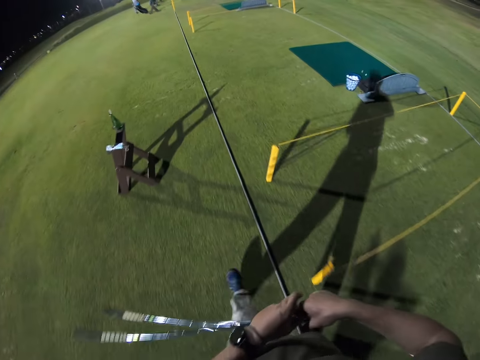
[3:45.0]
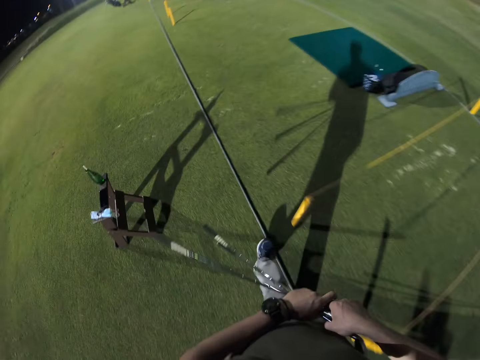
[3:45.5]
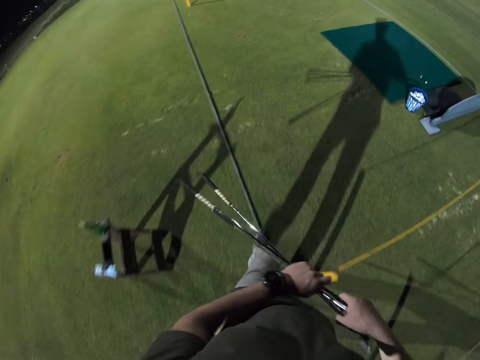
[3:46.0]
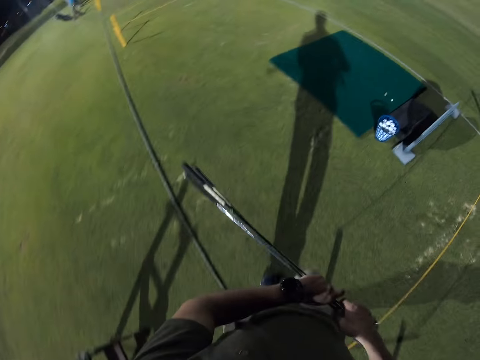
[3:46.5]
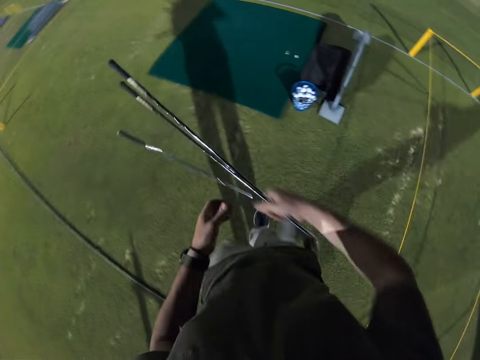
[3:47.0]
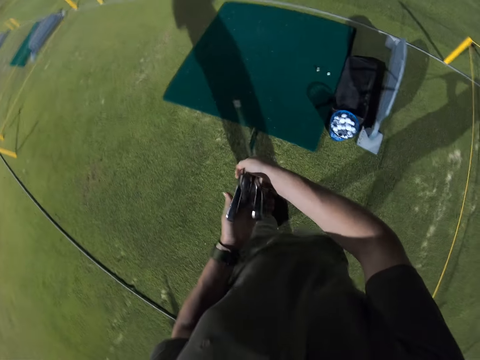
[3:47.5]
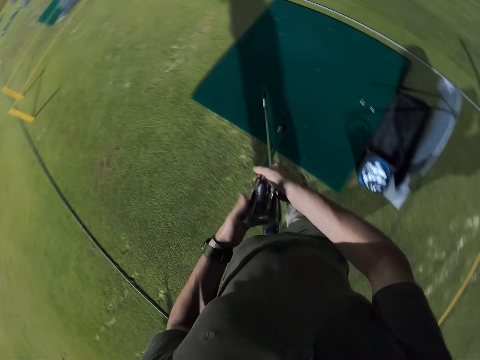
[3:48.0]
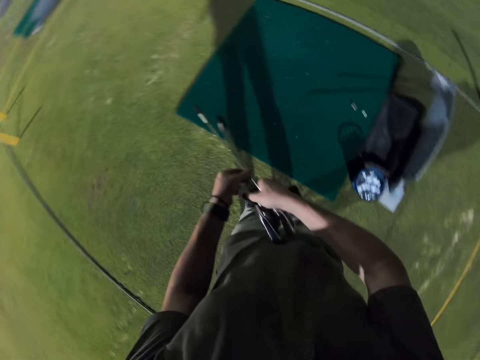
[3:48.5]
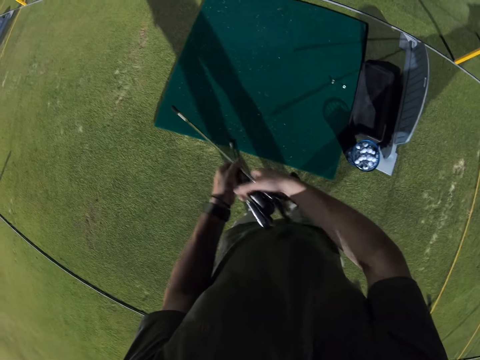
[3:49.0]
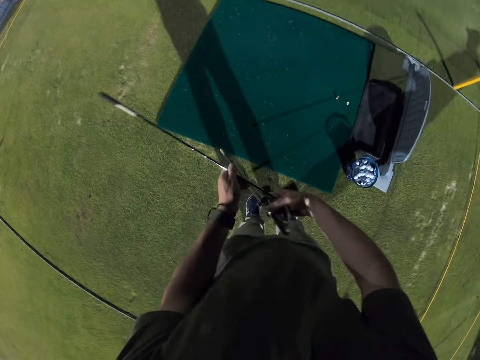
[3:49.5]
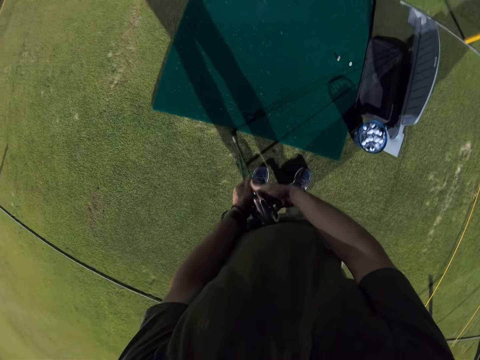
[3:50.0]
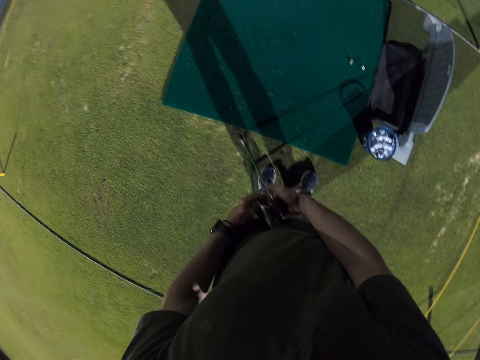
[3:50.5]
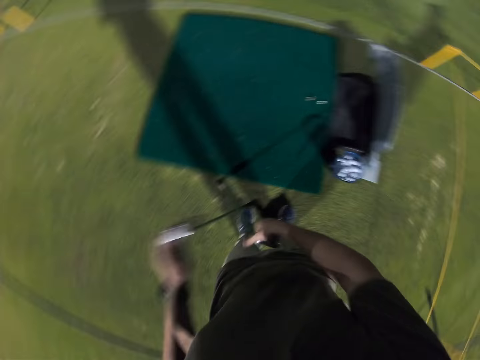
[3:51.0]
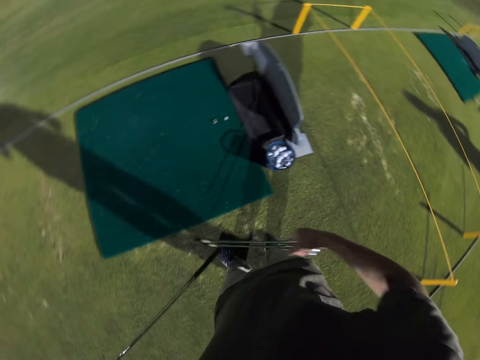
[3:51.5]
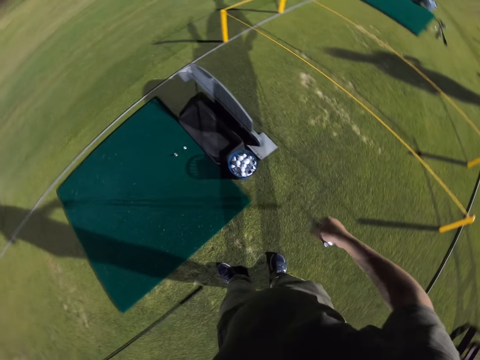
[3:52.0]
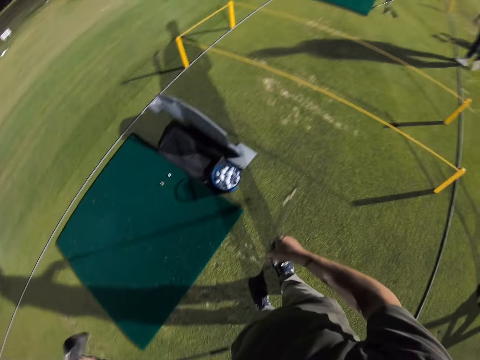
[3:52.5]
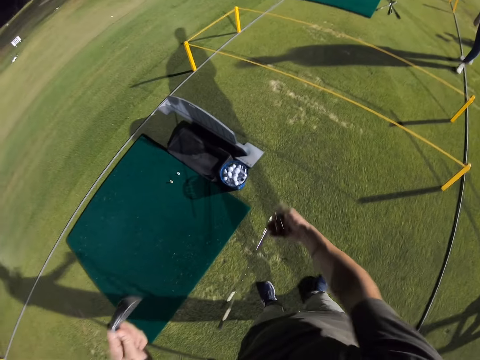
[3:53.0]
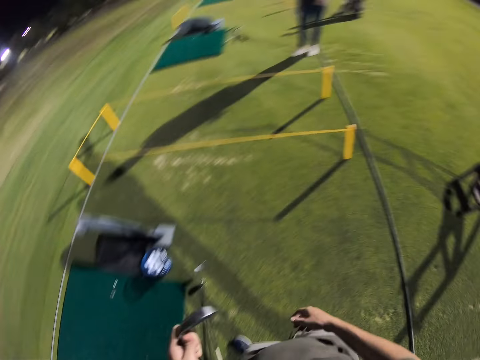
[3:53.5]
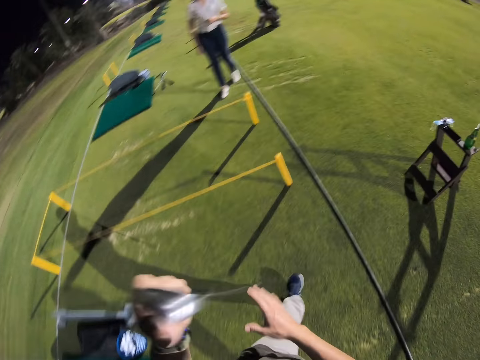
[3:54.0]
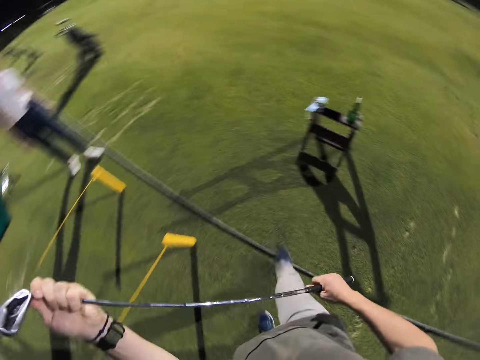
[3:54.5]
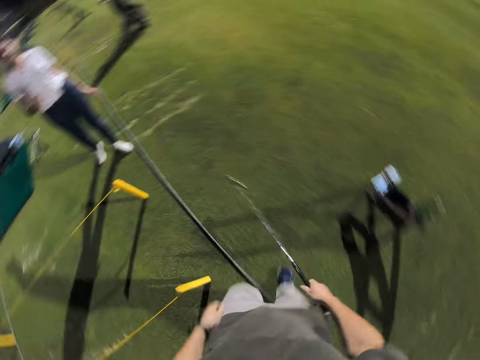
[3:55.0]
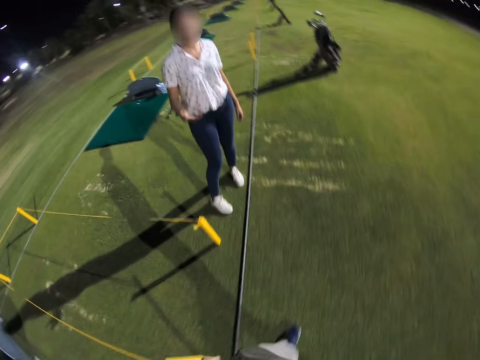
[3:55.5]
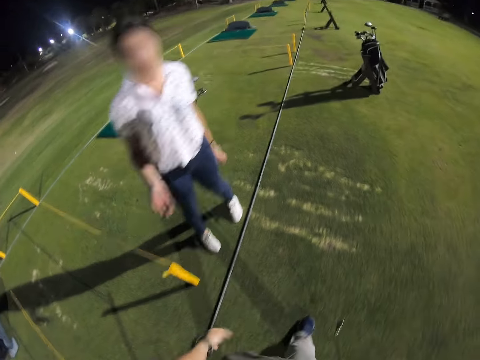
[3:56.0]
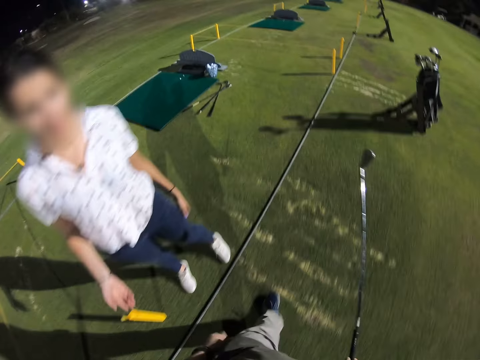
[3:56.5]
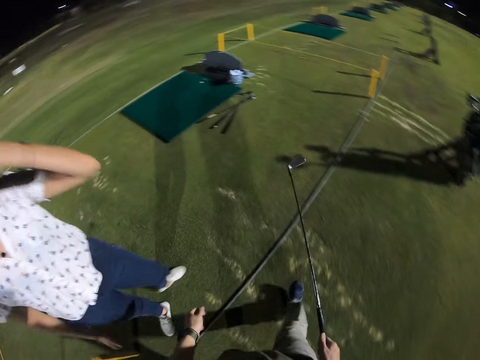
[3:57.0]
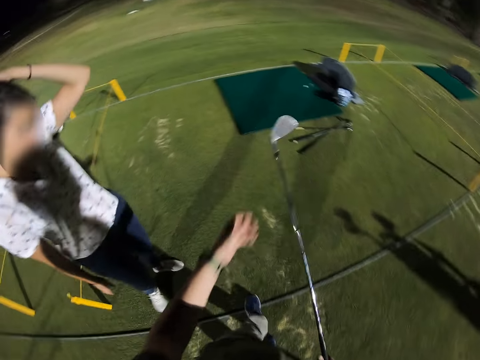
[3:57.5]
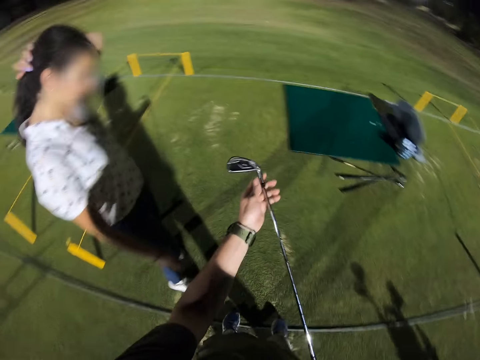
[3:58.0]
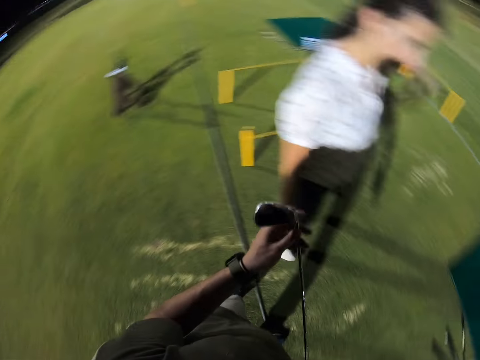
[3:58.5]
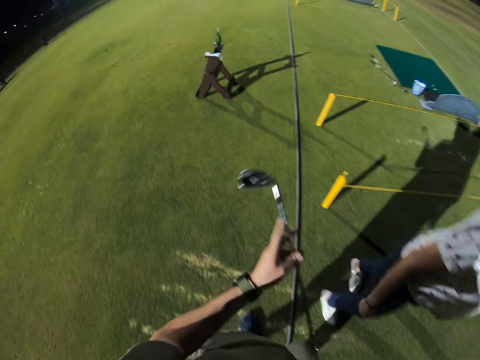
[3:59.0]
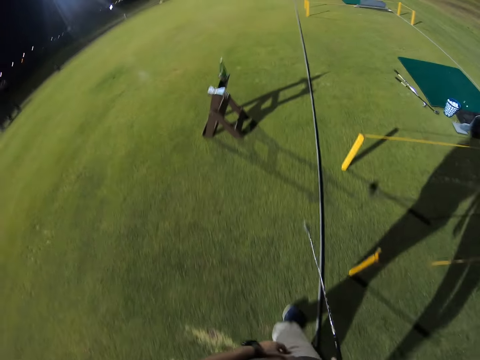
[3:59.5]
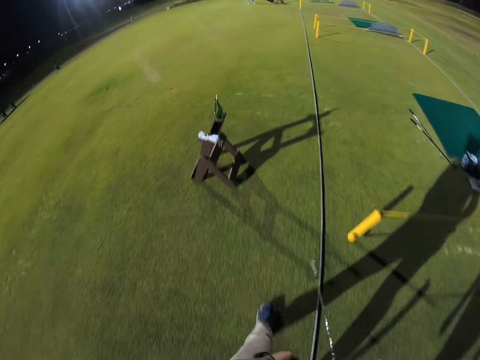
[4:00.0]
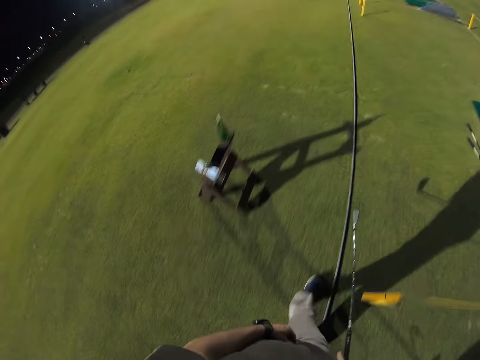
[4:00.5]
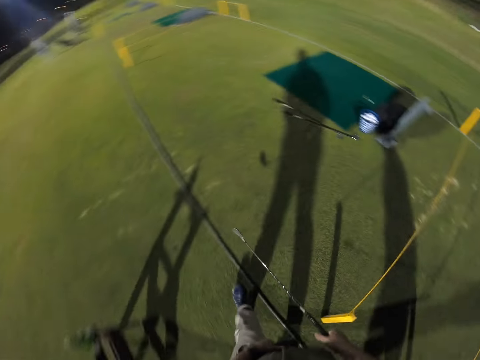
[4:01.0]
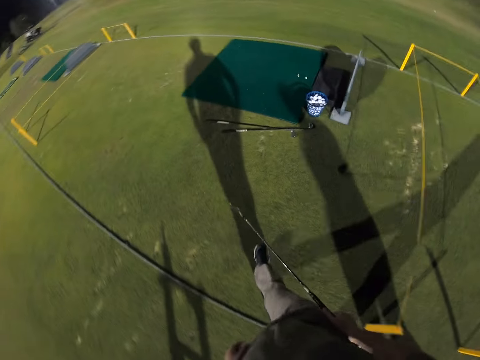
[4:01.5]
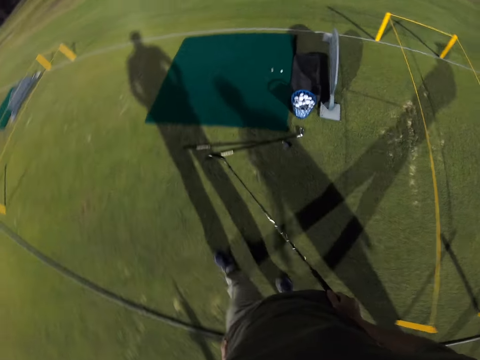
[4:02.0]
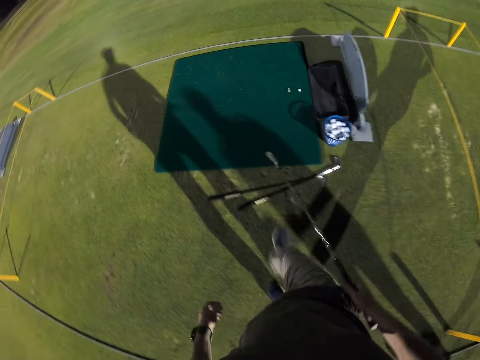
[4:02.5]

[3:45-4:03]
The camera wearer stands on the grass. They put two golf sticks down. They hold a metal bar. They throw the metal bars on the ground. They walk in the field. A man stands beside the camera wearer. The camera wearer turns around. They walk around.

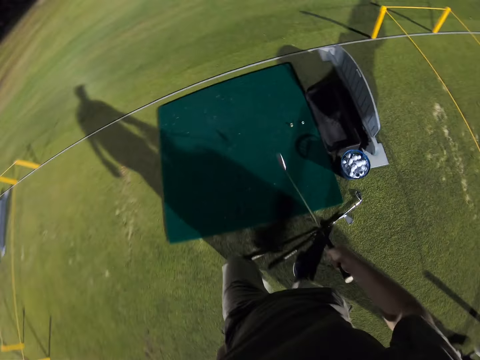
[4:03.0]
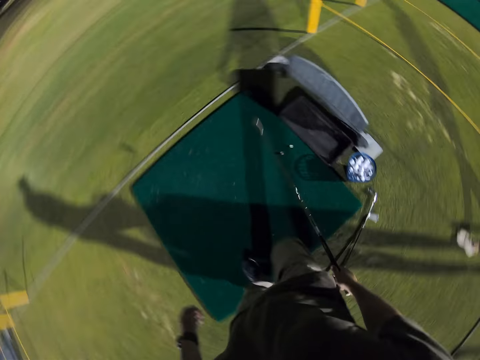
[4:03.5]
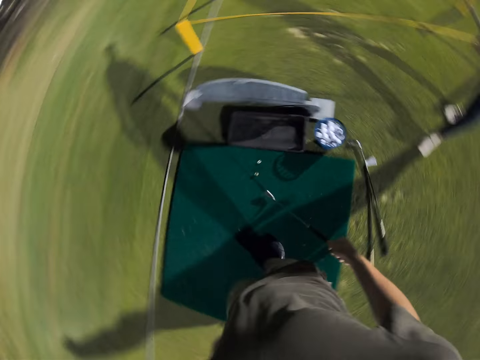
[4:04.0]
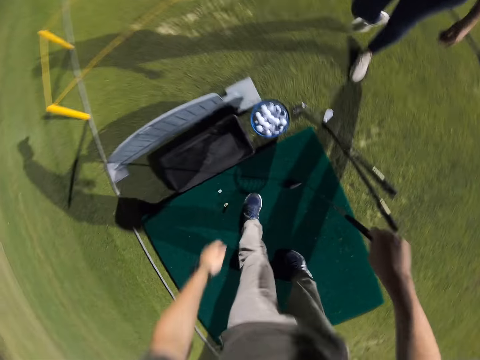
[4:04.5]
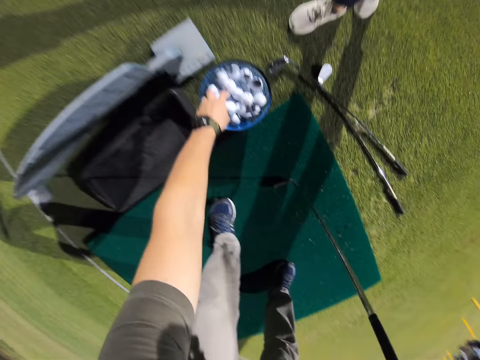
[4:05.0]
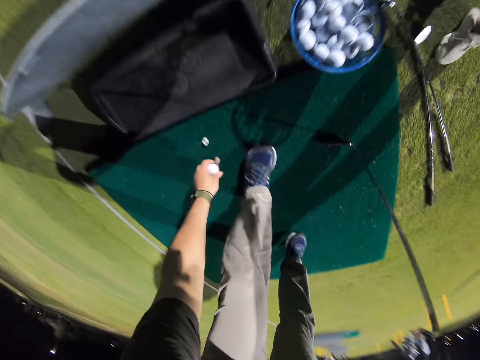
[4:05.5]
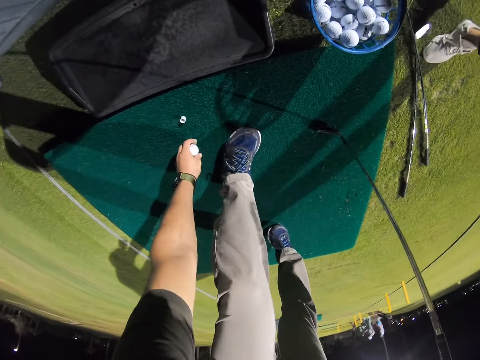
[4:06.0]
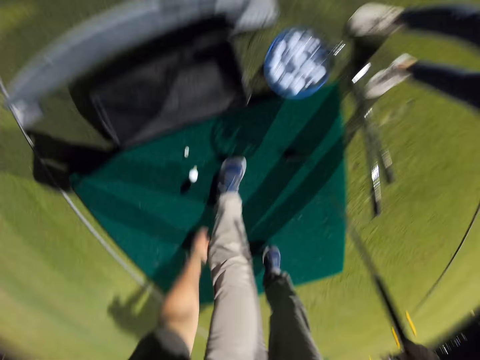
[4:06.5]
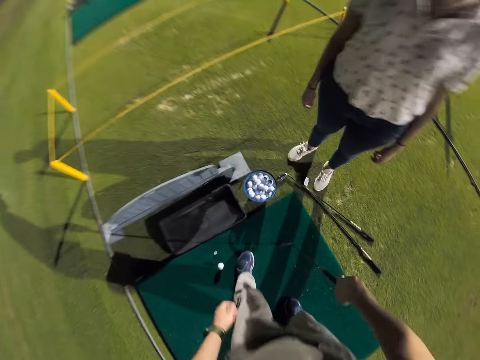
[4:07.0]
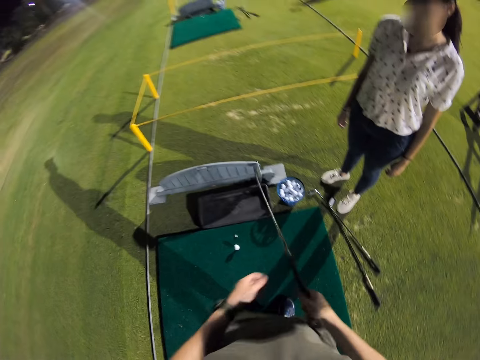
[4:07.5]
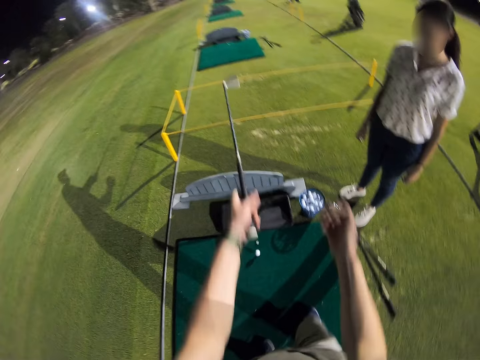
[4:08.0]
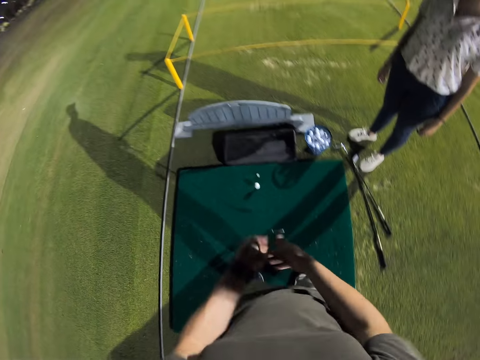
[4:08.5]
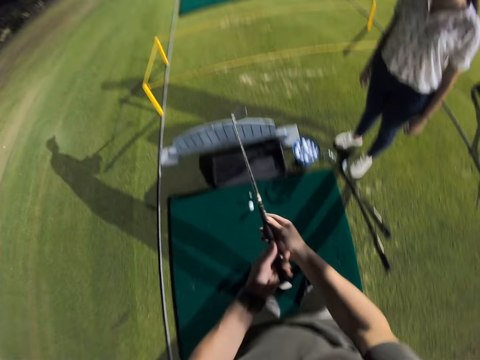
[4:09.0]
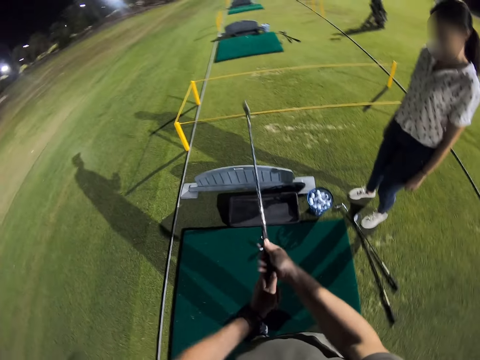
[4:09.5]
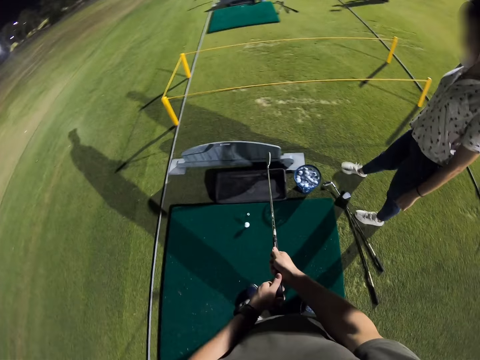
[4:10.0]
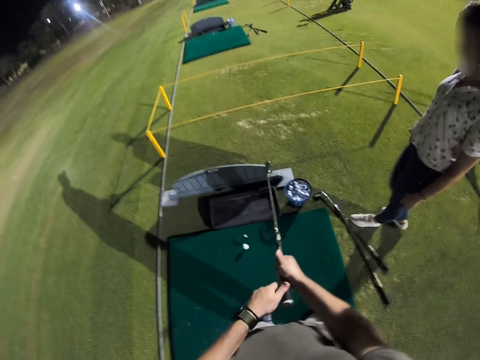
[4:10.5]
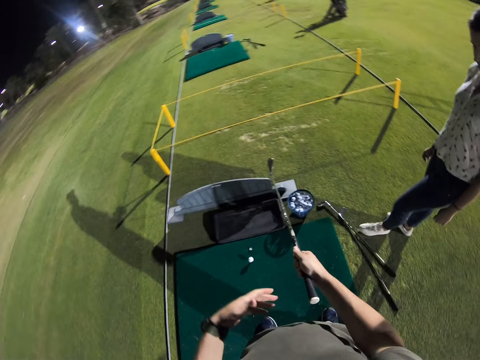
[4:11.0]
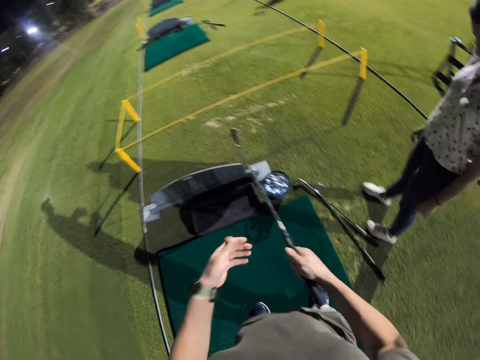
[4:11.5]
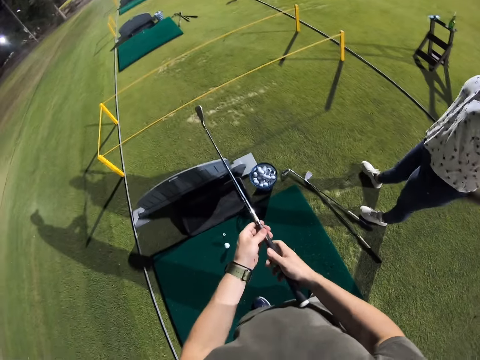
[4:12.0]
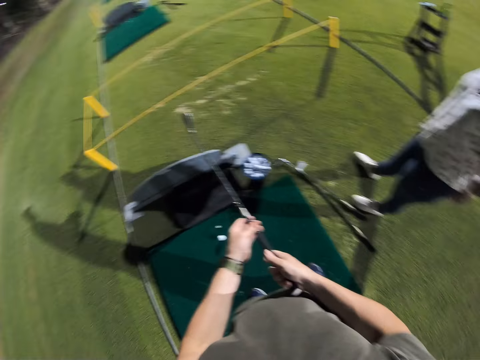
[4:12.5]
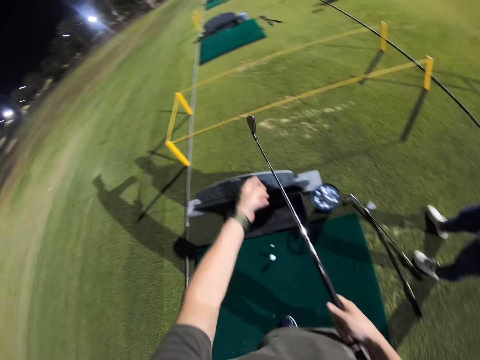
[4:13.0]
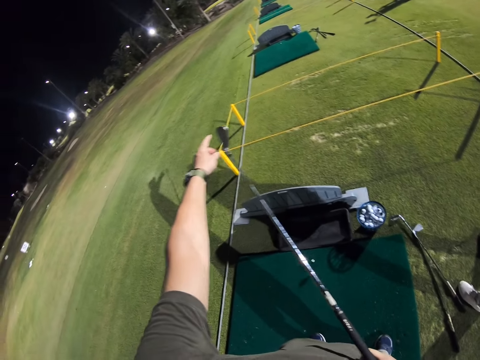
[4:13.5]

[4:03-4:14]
The camera wearer steps on a green carpet. They pick up a white ball from a basket. They put the white ball on the green carpet. A man stands beside the camera wearer. The camera wearer holds a metal bar. They walk backwards.
